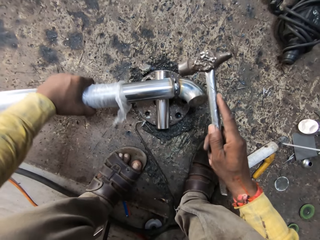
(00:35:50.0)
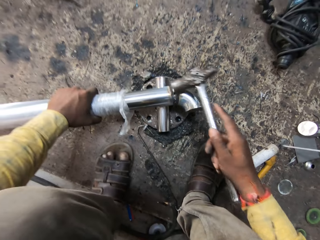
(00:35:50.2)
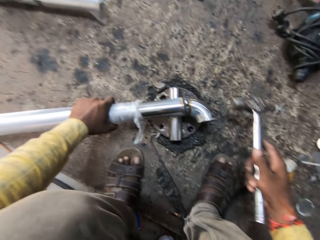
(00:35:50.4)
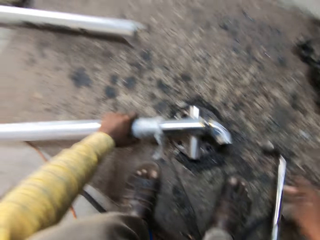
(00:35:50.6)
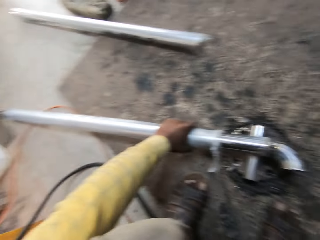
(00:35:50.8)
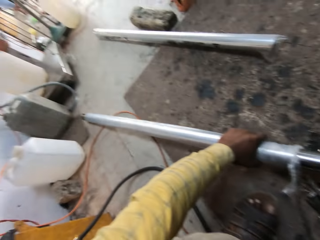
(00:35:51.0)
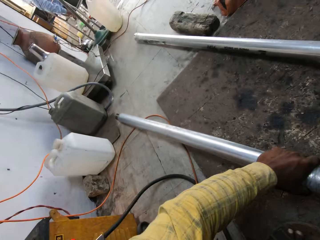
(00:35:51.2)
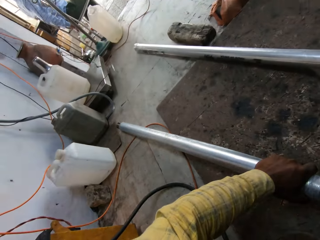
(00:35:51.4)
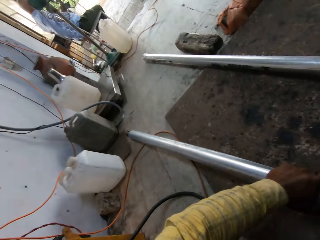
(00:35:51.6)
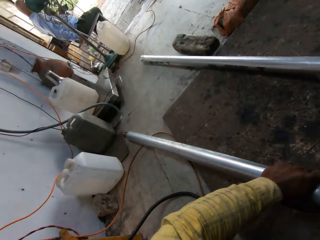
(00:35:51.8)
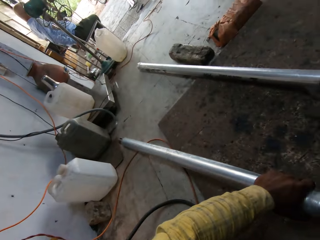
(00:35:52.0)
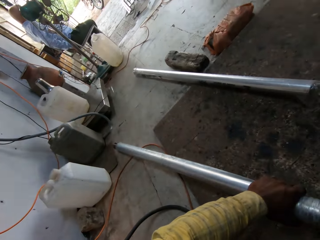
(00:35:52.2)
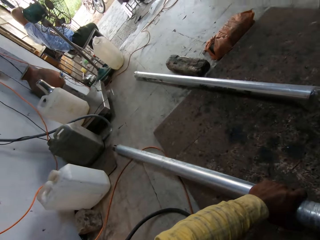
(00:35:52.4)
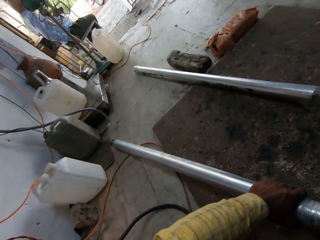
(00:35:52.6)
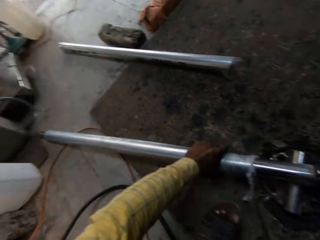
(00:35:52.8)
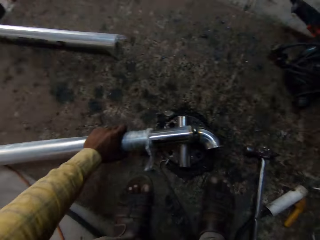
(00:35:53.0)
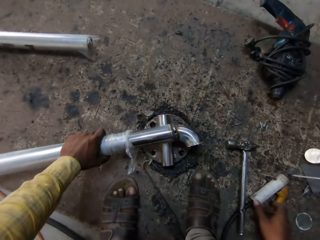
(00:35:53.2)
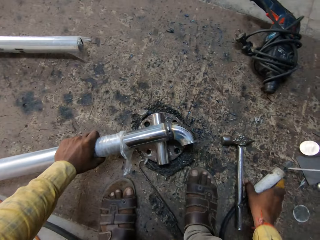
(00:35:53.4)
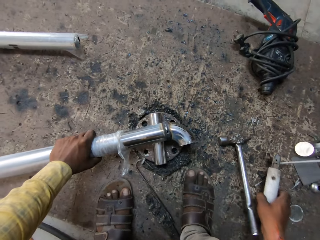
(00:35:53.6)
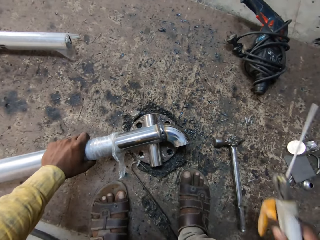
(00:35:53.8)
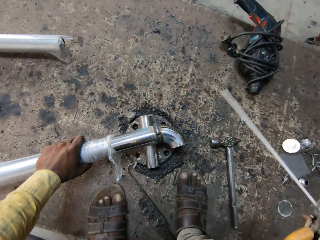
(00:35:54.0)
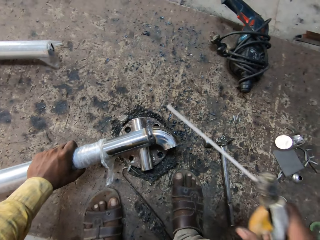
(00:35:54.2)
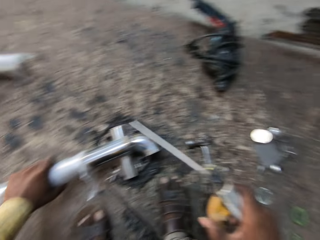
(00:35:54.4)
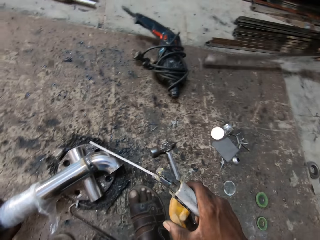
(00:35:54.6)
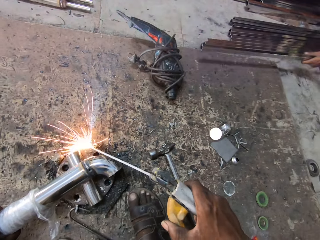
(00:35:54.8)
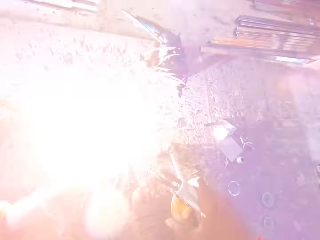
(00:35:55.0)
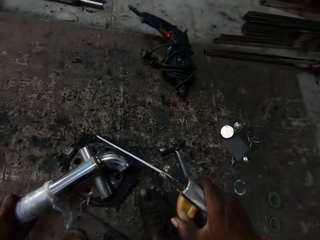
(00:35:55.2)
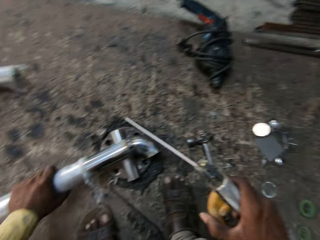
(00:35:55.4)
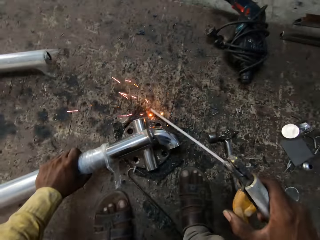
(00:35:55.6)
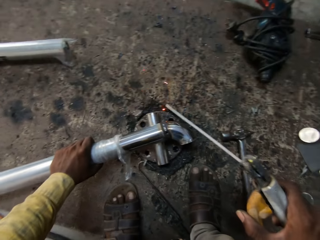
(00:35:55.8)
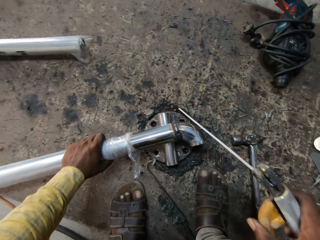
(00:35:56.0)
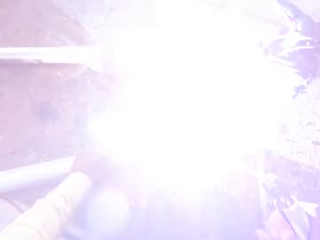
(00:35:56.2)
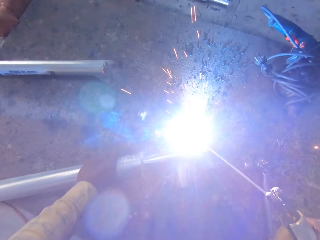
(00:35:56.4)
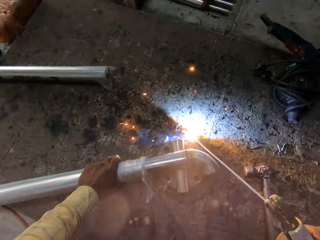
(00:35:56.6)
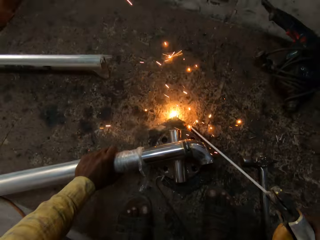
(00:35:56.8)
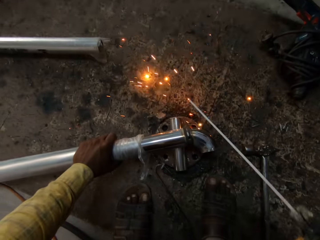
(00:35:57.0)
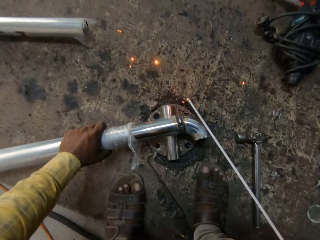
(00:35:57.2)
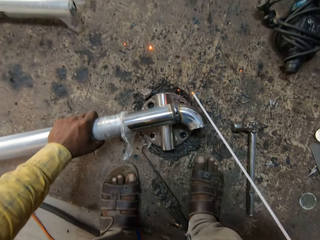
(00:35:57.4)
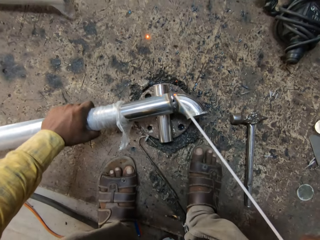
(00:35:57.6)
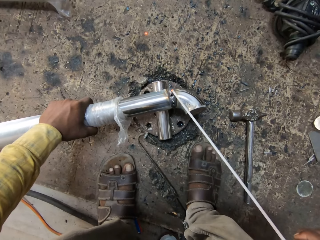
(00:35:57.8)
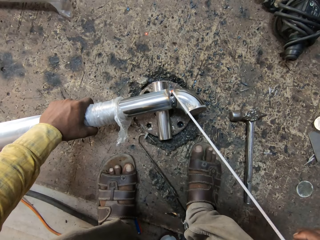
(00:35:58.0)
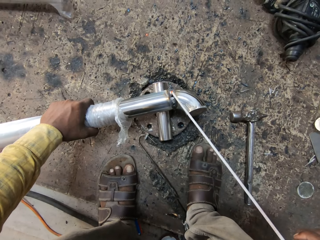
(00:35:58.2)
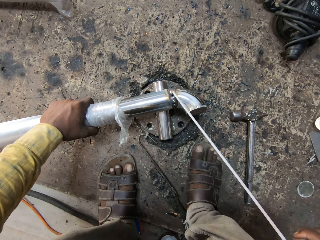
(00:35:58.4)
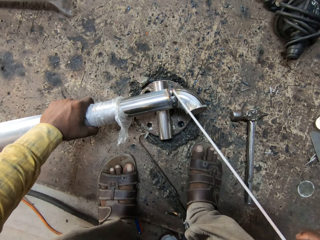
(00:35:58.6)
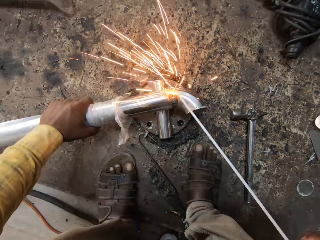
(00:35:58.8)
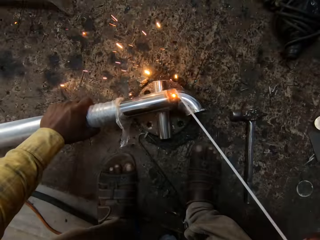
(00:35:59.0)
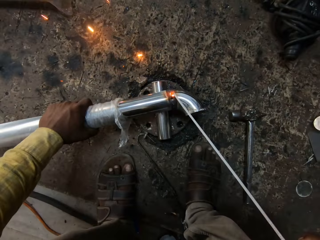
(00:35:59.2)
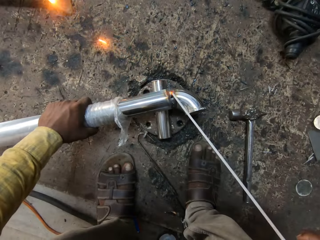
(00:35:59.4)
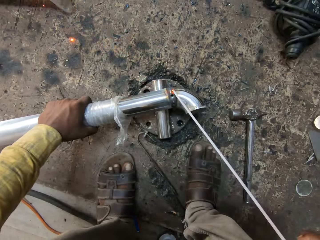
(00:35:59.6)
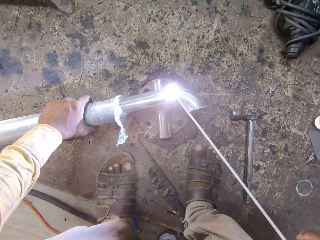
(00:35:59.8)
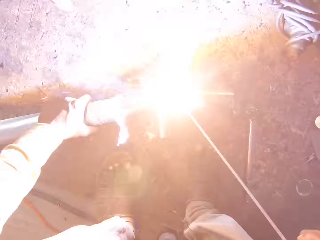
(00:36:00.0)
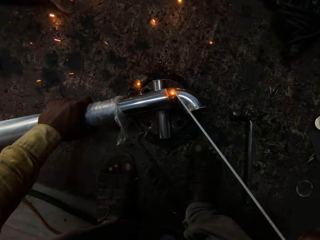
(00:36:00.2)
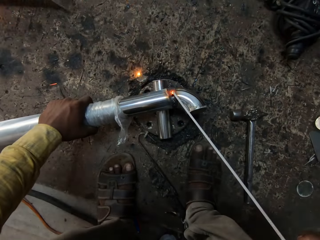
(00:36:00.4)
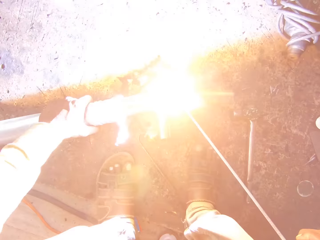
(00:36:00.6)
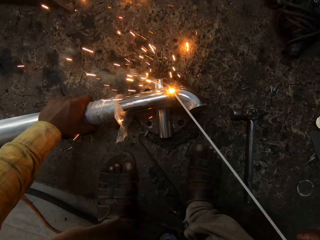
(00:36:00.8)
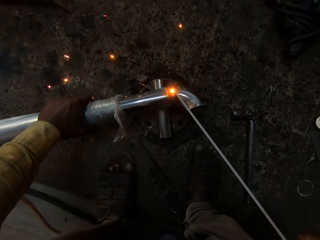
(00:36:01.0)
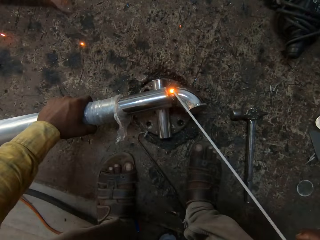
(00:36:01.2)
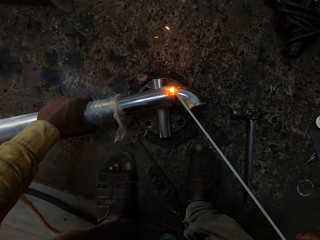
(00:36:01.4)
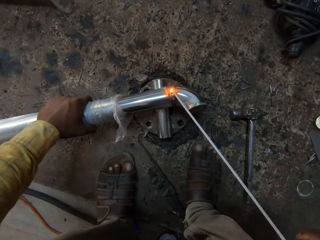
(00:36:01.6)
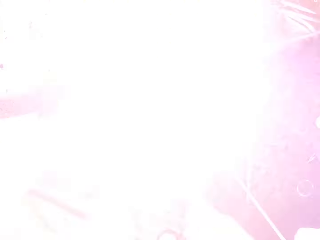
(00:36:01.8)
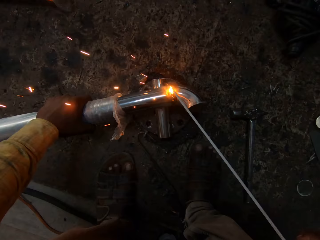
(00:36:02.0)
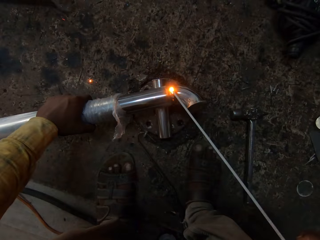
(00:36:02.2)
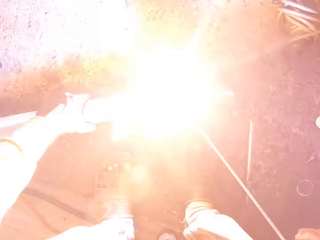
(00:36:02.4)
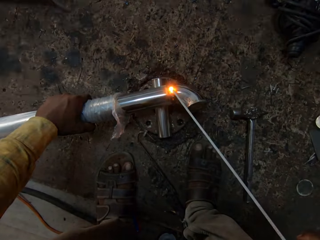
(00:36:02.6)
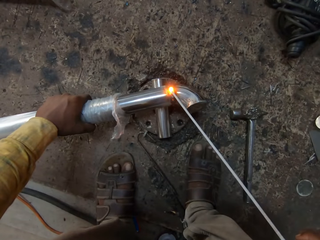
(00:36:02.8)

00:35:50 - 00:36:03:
The camera wearer puts the hammer down. They look around. They pick up the welder. A man puts metal down. The camera wearer welds the metal. They use a welding torch.

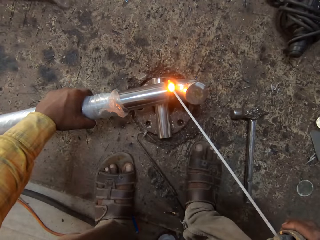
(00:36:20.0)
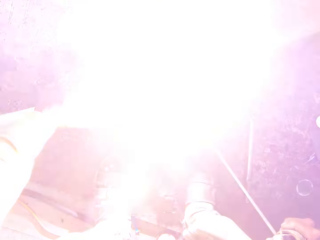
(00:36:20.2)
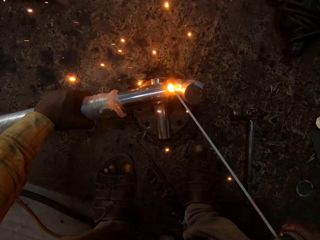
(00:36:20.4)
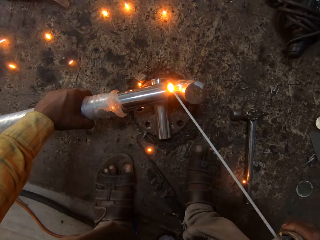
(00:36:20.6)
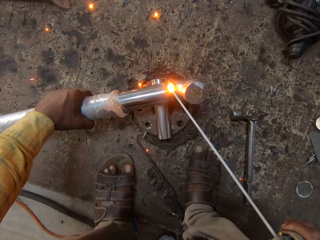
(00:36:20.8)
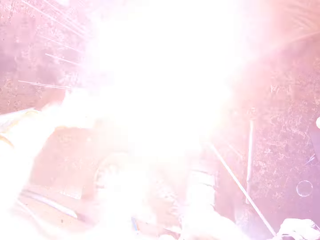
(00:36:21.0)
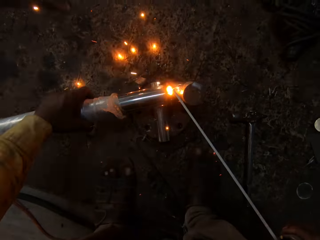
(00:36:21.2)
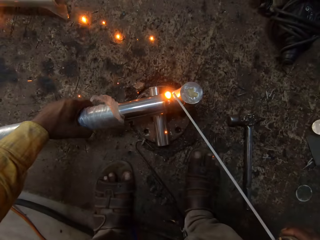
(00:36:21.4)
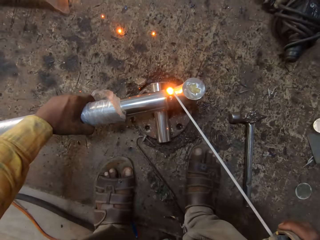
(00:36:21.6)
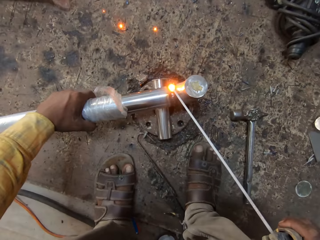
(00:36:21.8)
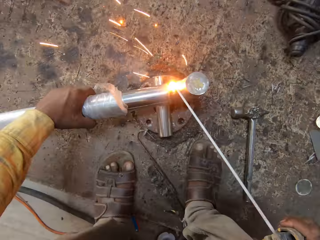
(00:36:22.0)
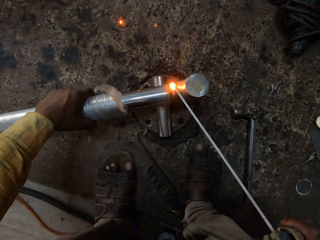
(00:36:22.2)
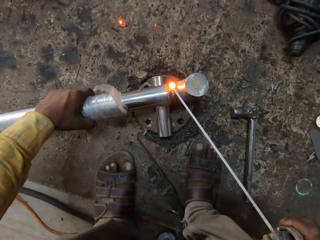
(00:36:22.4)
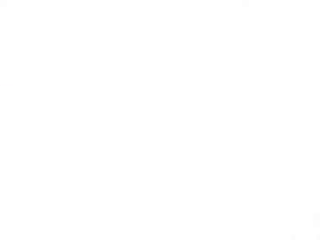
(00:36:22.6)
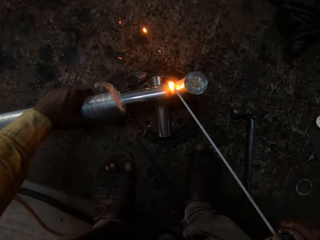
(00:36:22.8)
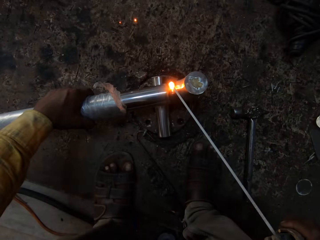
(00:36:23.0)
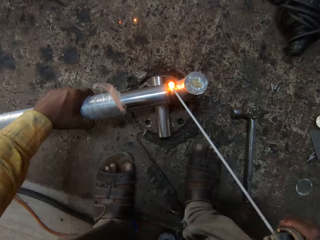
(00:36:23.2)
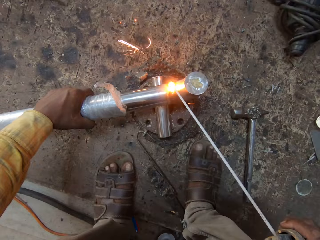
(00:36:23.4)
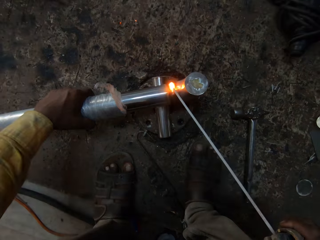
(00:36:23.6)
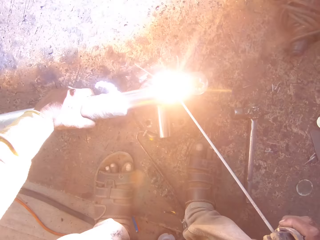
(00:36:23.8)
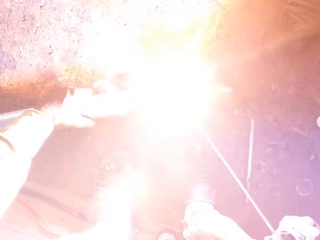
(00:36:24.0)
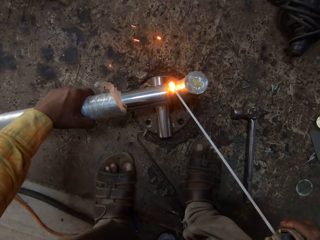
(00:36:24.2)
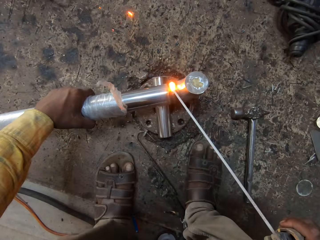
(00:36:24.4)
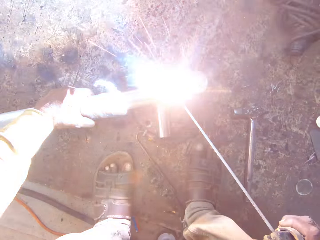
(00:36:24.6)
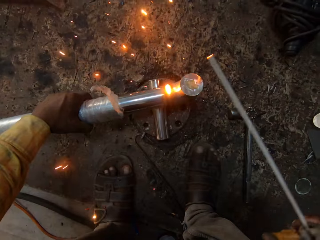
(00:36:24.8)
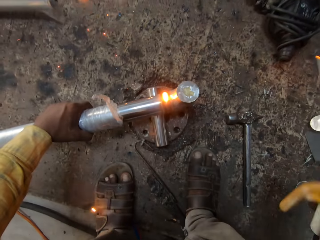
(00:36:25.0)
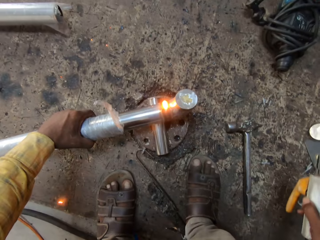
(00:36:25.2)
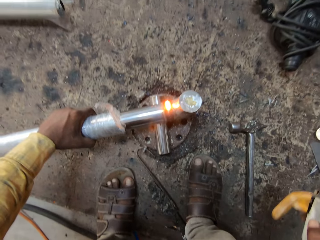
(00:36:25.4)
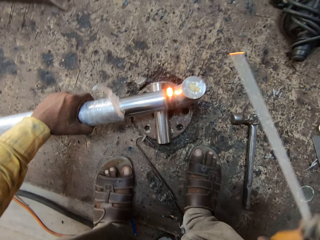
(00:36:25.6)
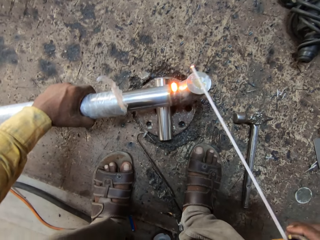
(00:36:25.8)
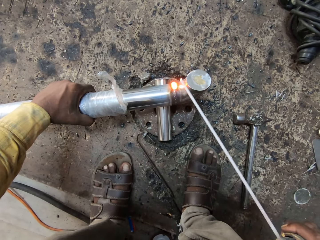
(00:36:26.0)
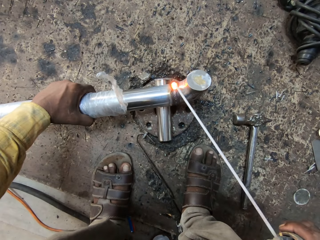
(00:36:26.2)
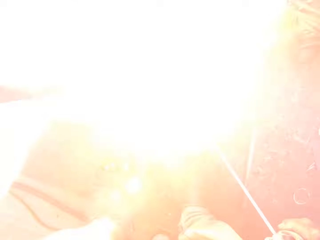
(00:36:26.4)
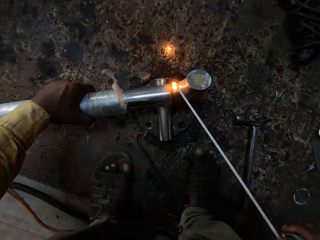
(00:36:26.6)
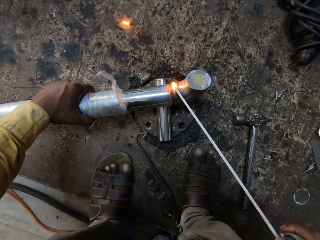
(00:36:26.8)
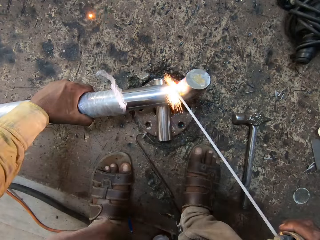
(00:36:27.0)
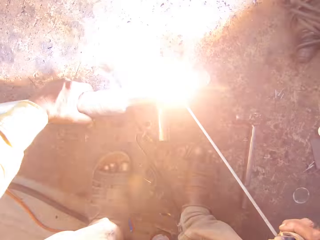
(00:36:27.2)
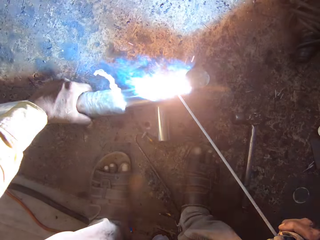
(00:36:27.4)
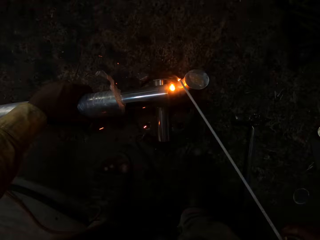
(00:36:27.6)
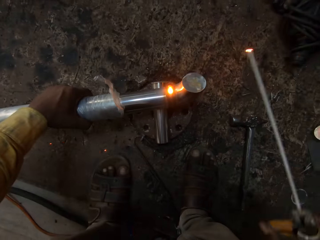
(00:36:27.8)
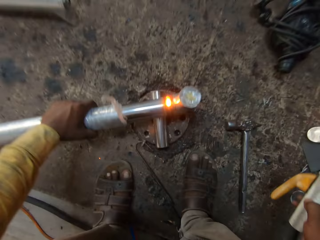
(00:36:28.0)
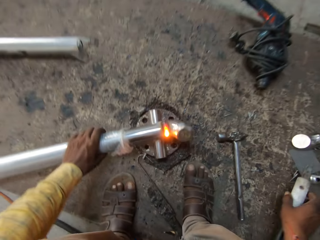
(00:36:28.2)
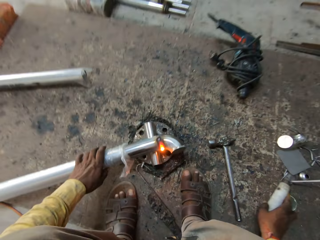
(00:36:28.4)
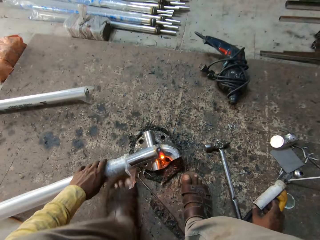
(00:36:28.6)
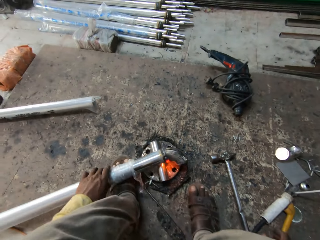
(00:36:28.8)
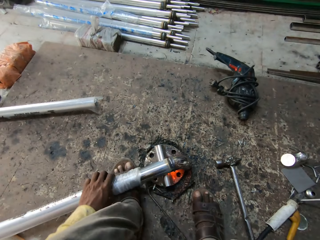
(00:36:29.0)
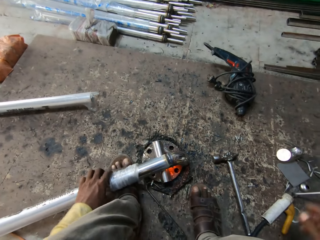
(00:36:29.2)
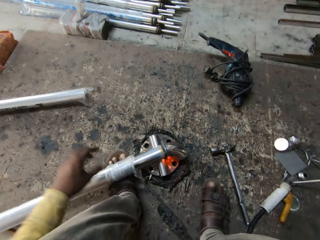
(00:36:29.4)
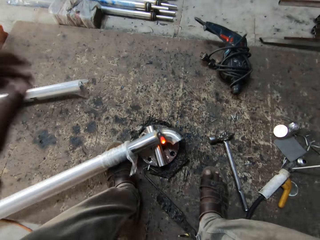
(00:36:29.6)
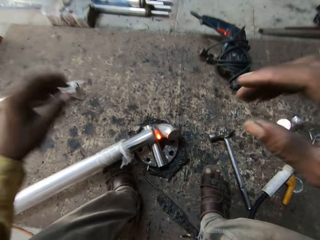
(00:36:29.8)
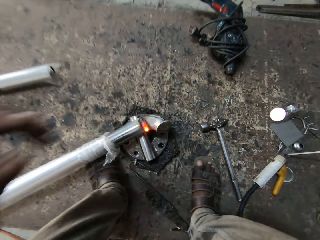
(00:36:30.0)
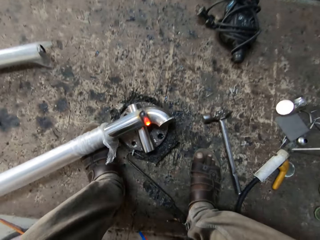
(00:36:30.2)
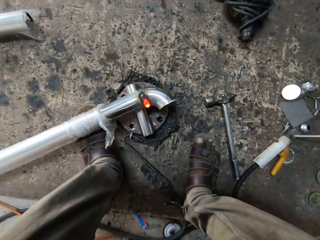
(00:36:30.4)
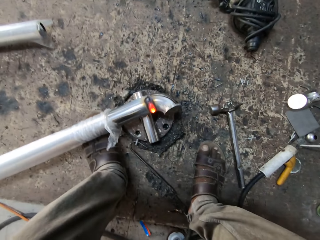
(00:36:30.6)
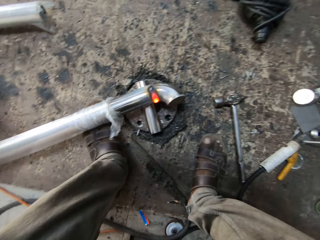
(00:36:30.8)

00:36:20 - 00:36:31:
The camera wearer turns the metal on the ground. He moves the soldering iron aside. He welds the metal with the soldering iron. He moves the metal on the ground. He puts the stick welder holder on the workbench. He holds the metal rod with his leg. He moves both hands up.
